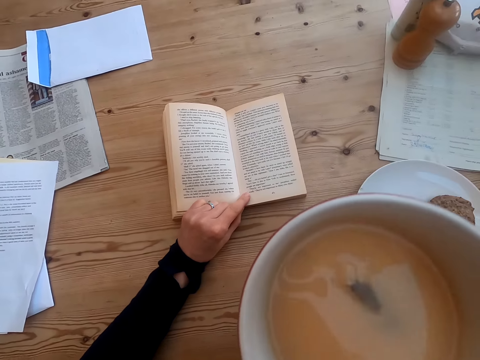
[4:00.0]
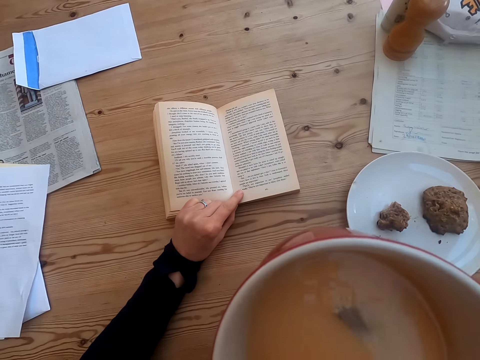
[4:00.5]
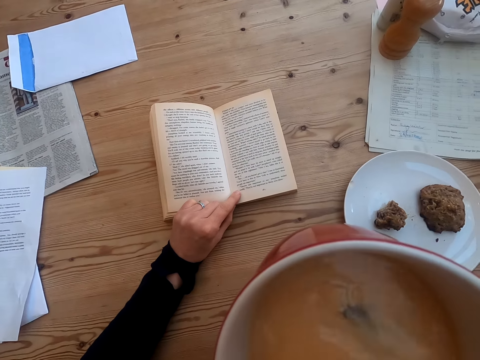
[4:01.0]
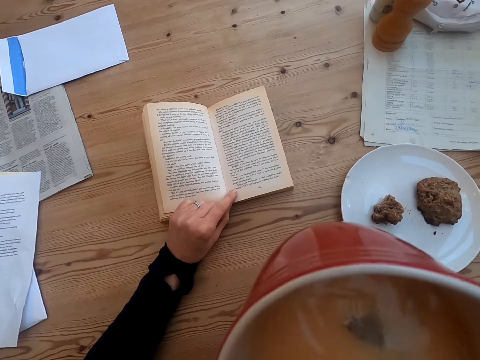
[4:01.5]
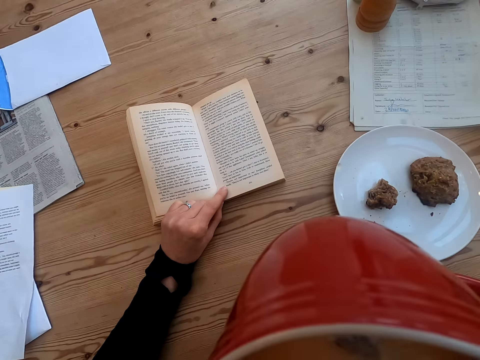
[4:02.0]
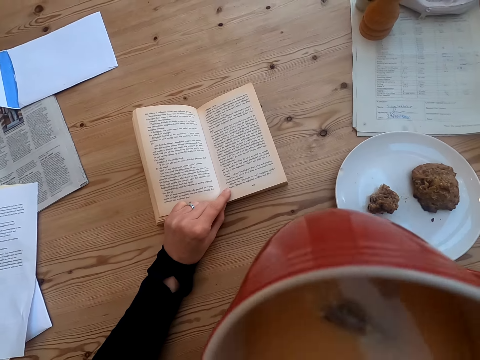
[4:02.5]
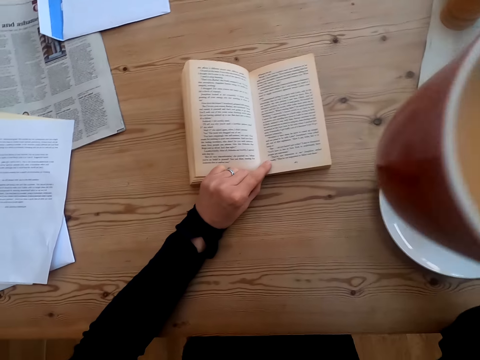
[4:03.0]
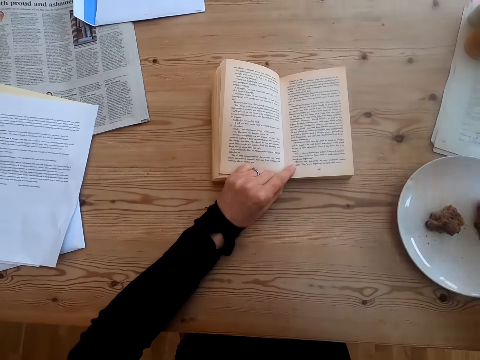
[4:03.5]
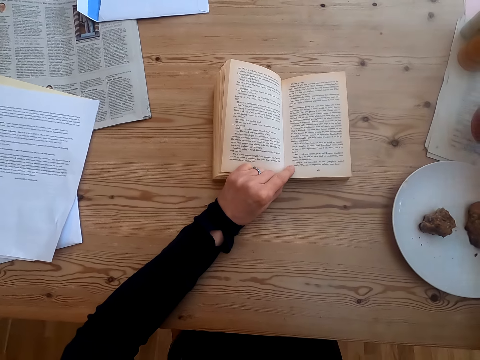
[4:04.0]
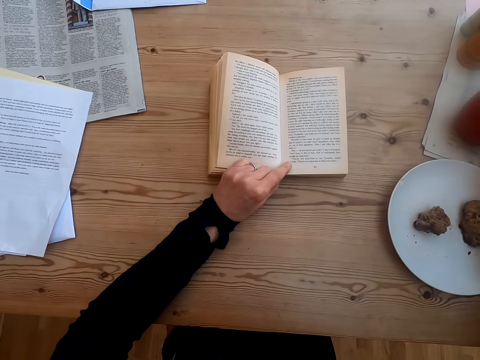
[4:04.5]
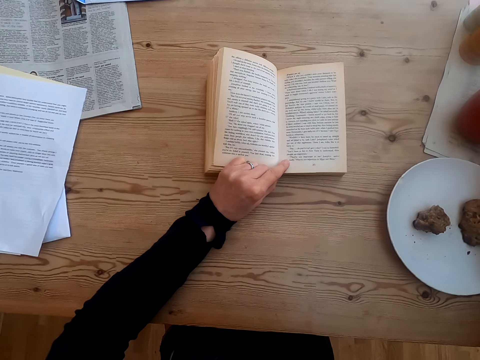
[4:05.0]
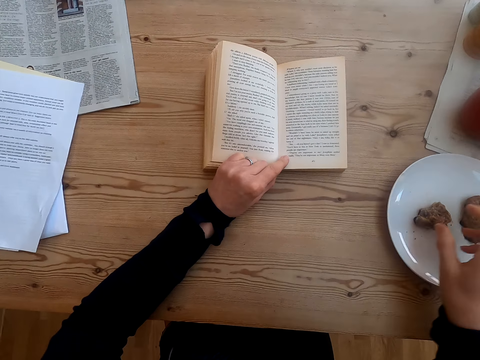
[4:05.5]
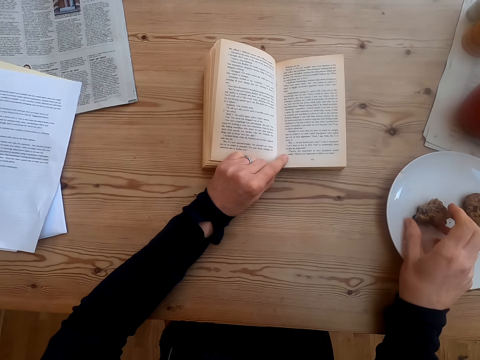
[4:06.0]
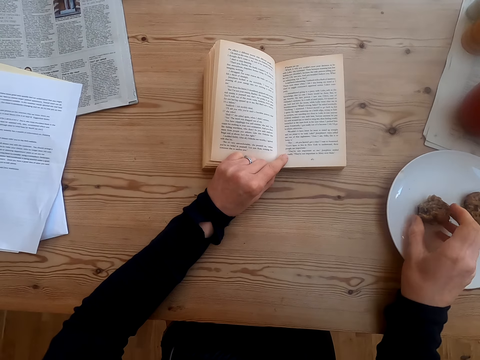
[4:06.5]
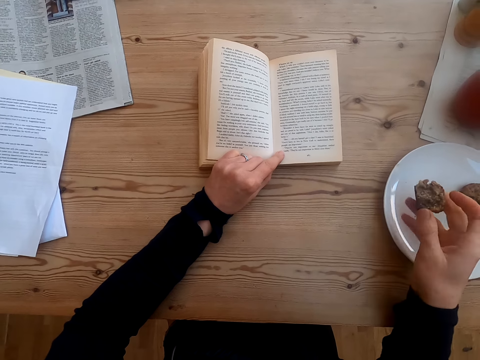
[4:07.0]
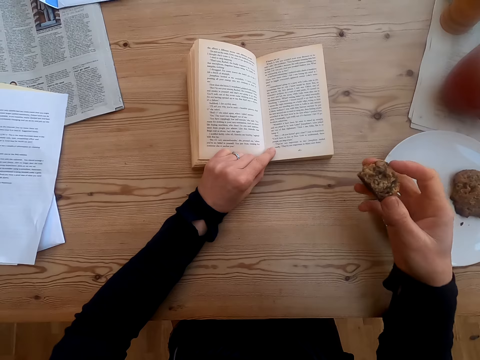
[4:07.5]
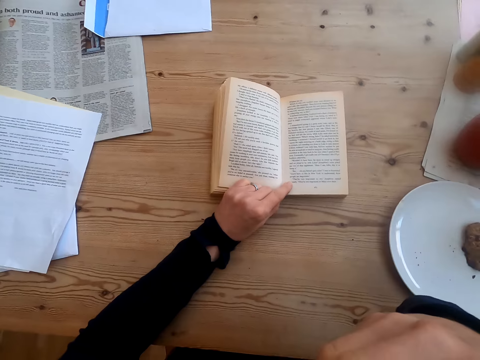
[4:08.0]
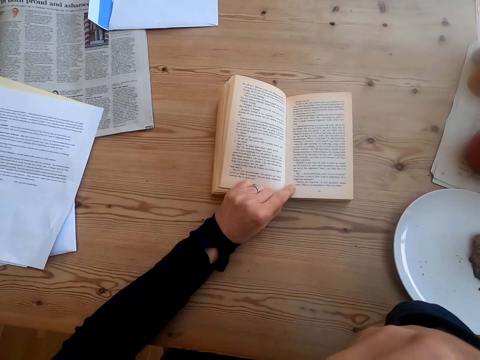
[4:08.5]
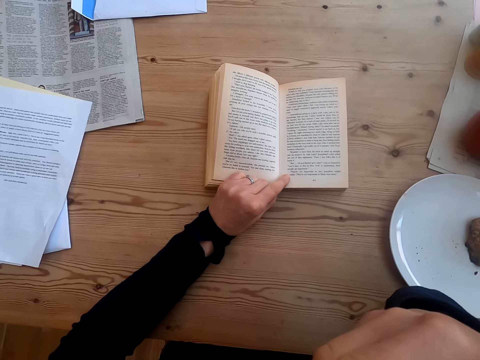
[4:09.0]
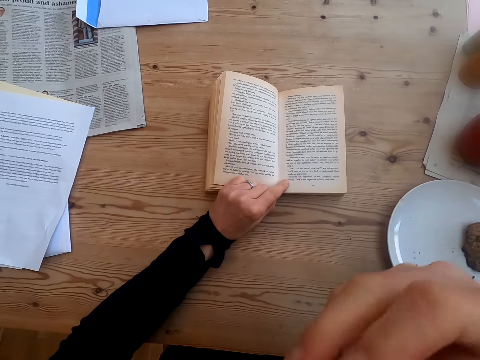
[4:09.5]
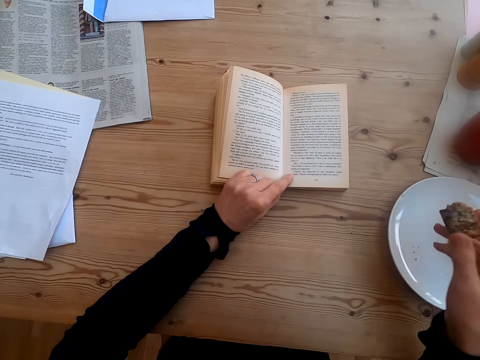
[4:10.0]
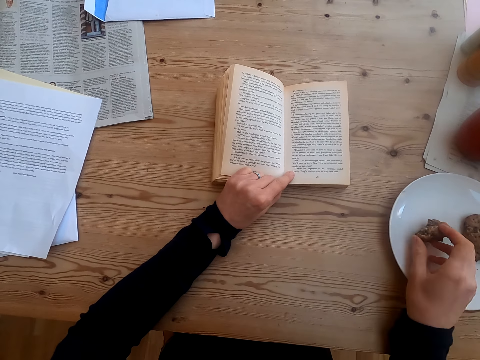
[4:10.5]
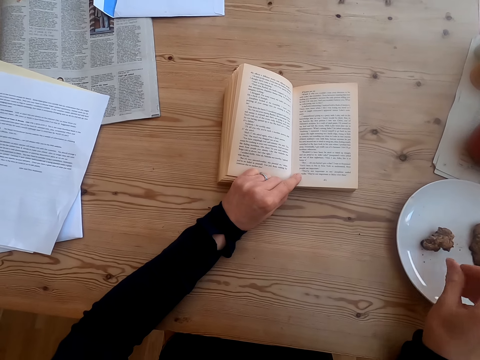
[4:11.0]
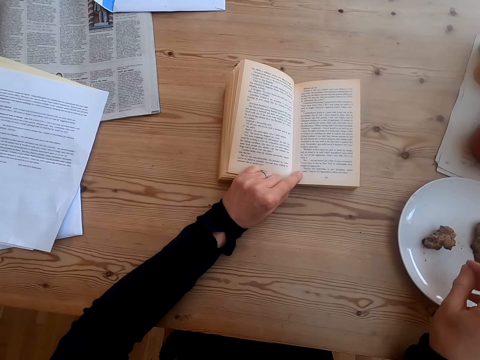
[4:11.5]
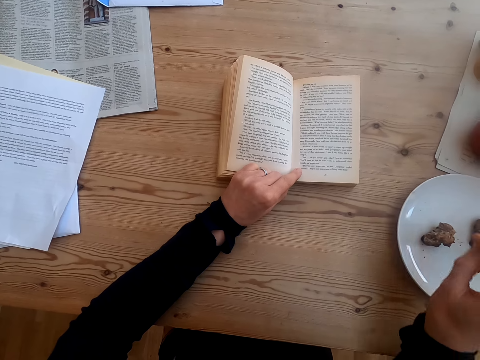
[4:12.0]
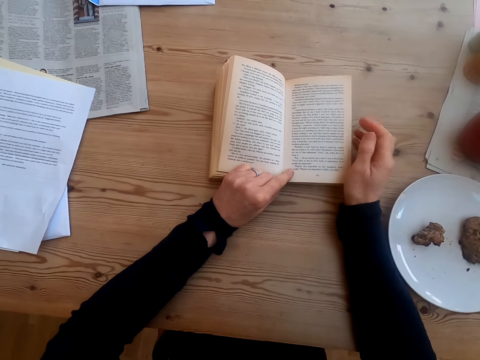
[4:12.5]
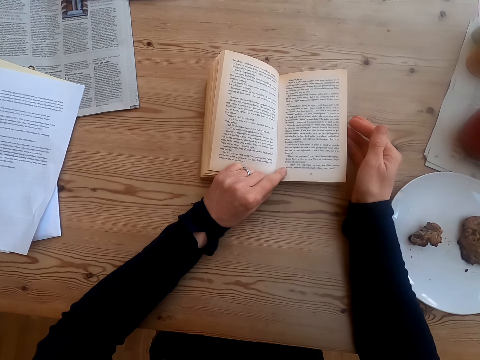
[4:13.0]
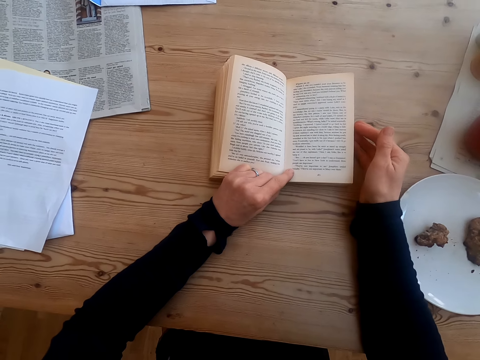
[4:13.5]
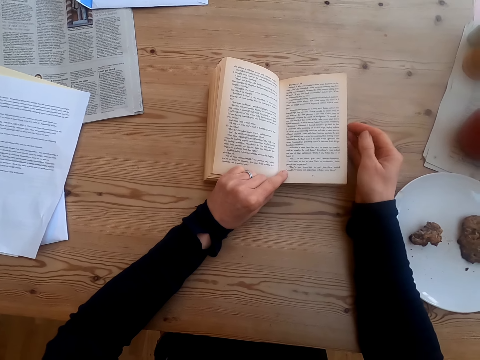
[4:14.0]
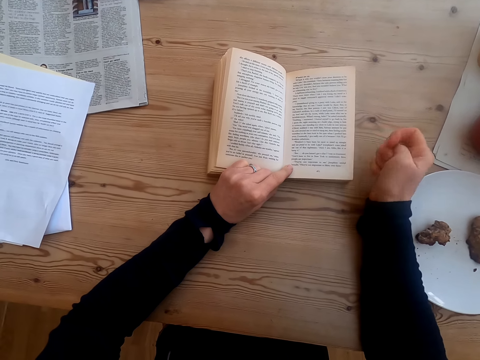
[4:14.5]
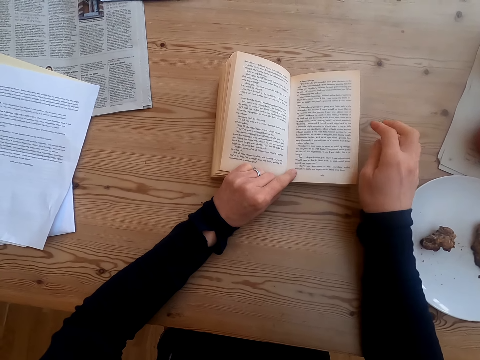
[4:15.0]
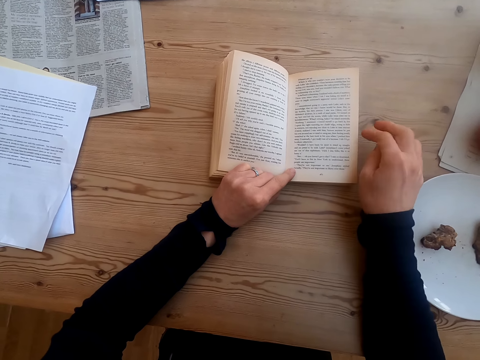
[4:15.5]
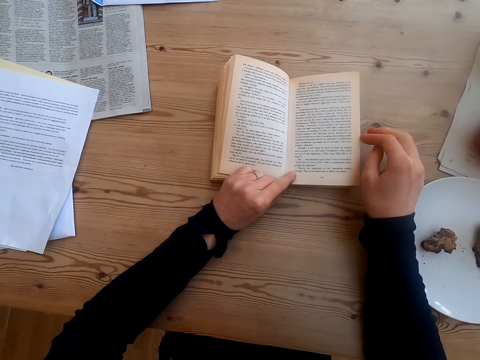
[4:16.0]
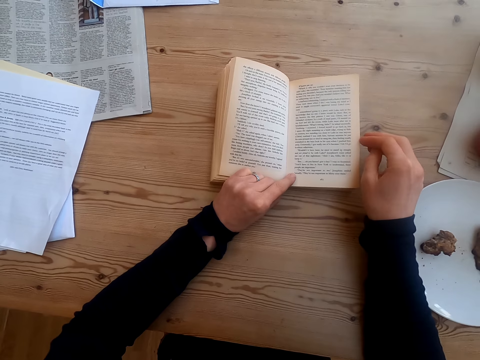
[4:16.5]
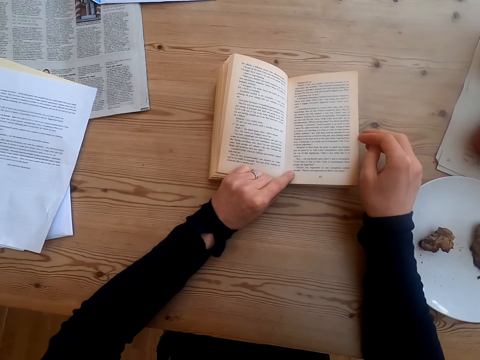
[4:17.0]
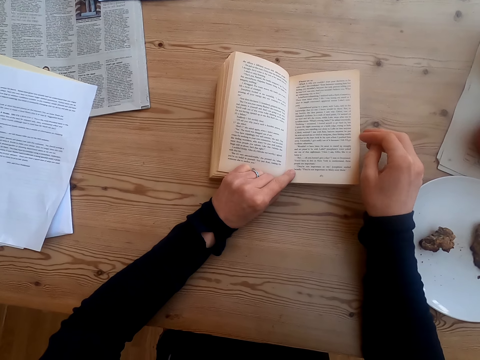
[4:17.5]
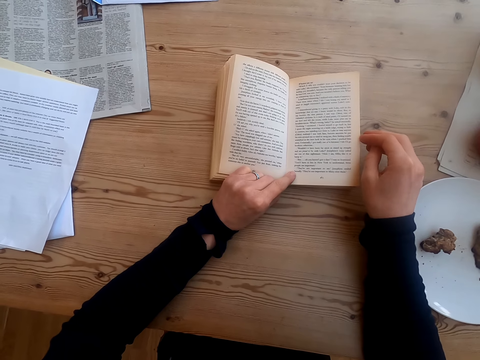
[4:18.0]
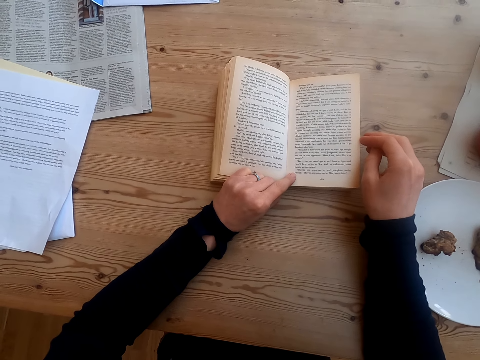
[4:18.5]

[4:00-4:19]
The camera wearer drinks tea. They put the cup of tea on the table. They pick up food on the plate. They bite the food. They put the food on the plate. They twist fingers. They place a hand on the table. They hold a book. They read the book. They move fingers.

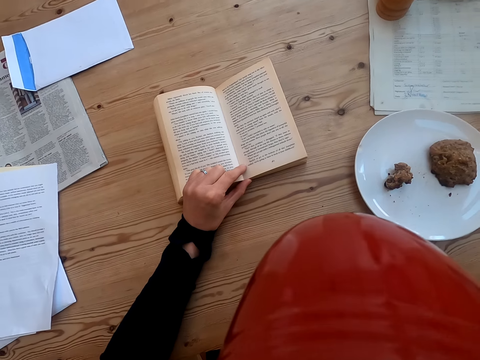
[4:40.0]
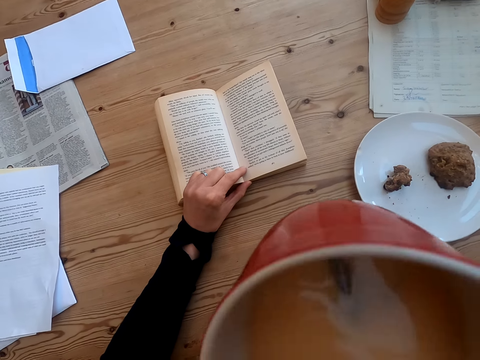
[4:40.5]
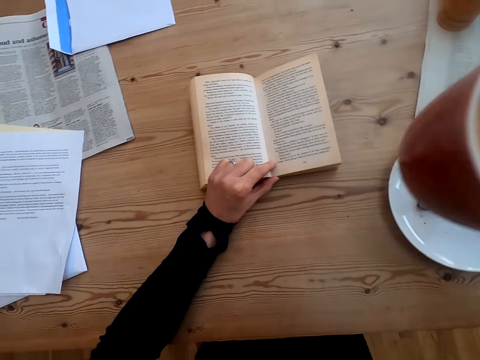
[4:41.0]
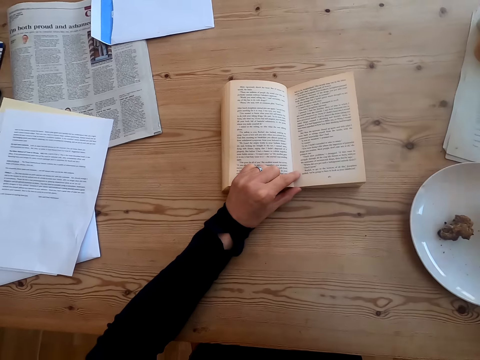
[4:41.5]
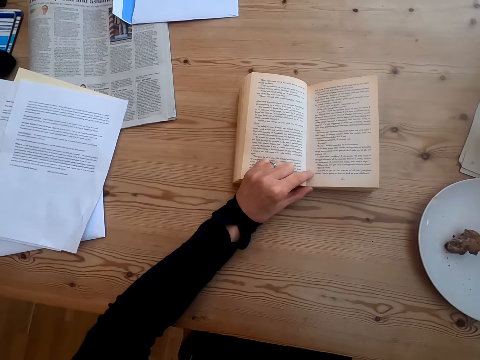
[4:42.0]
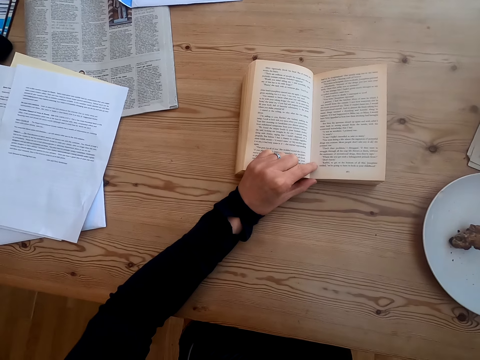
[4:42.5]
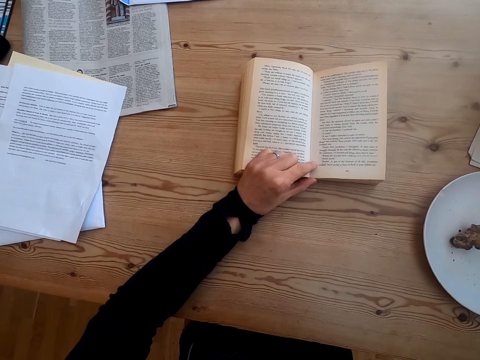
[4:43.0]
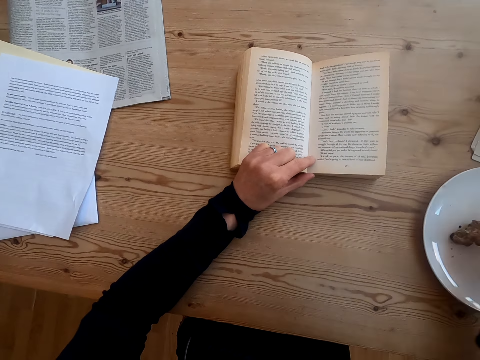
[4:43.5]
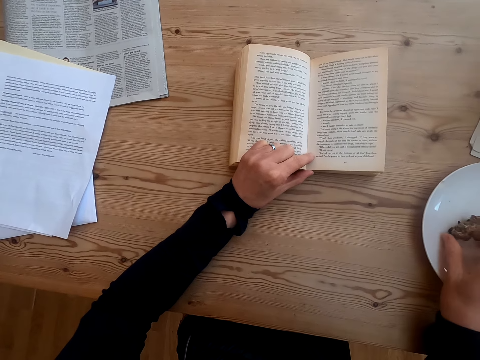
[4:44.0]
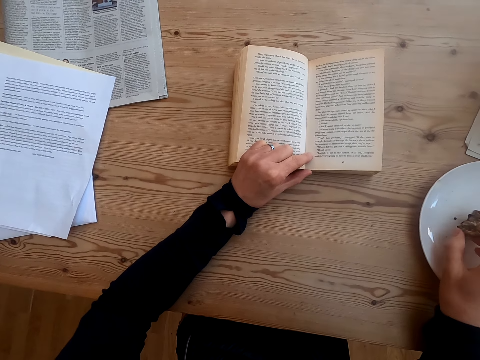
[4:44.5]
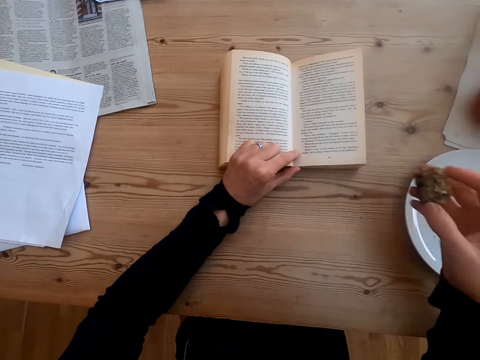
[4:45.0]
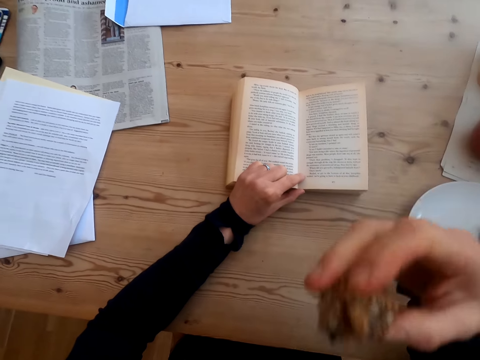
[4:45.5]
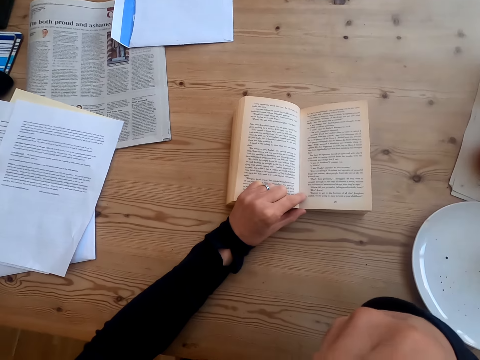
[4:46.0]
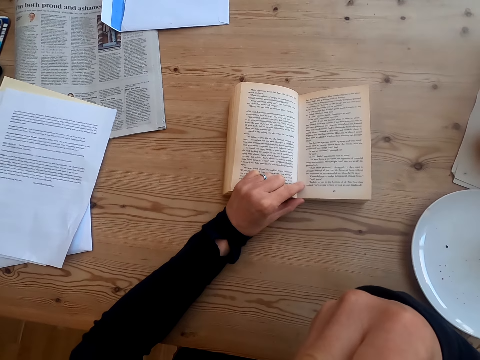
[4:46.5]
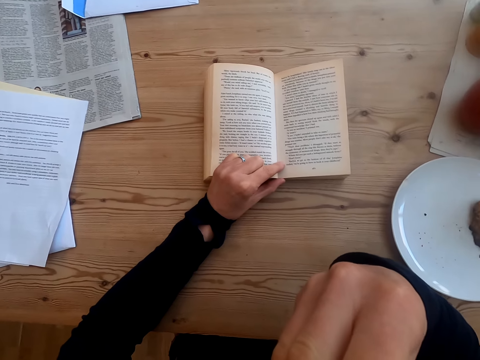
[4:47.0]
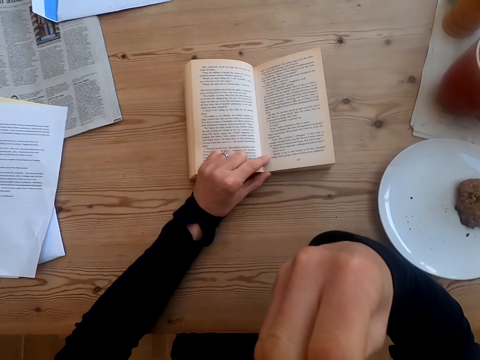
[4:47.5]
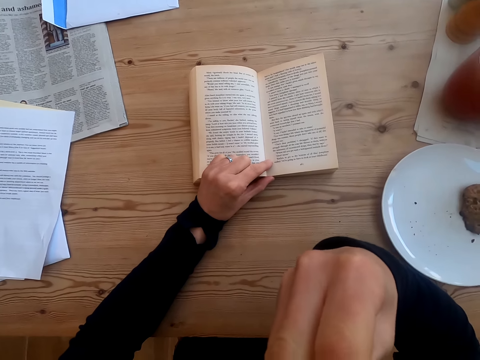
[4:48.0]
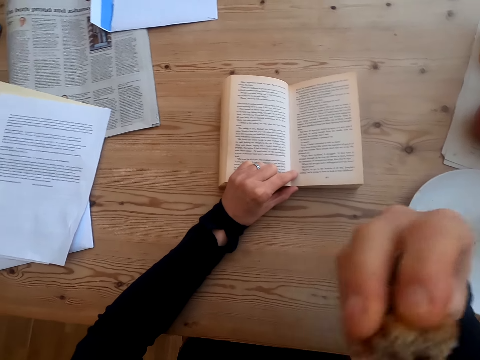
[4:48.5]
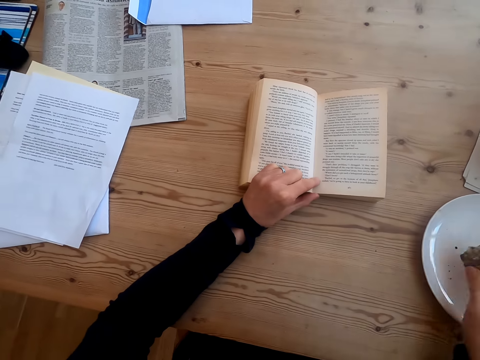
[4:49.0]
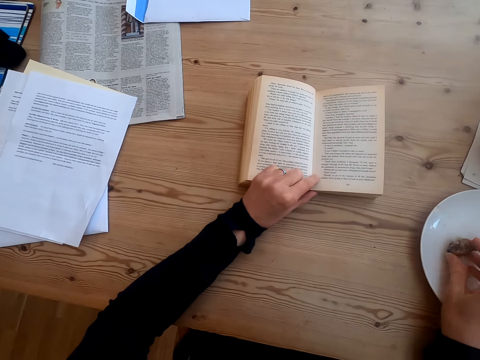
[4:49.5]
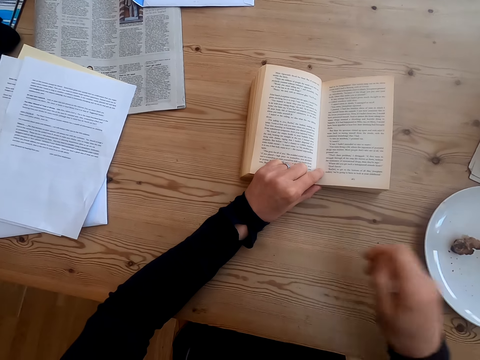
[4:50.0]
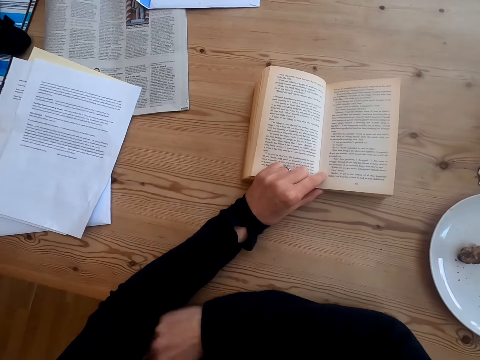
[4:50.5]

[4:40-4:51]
The camera wearer puts a cup of tea on the table. They take food on the plate. They bite the food. They put the food on the plate.
